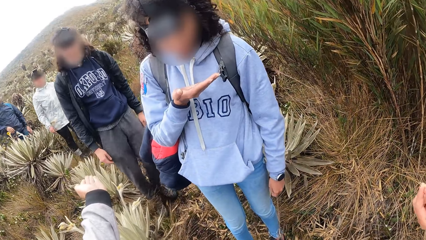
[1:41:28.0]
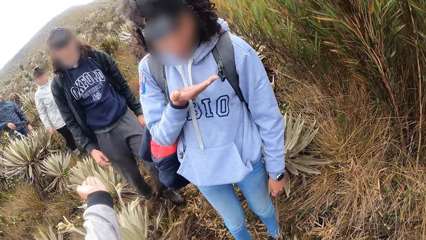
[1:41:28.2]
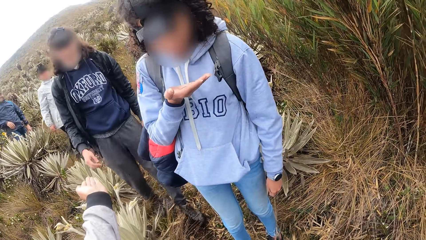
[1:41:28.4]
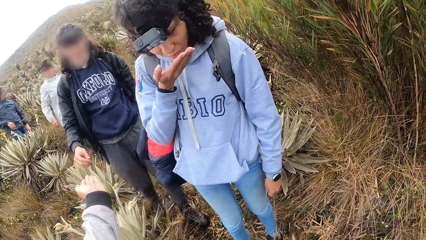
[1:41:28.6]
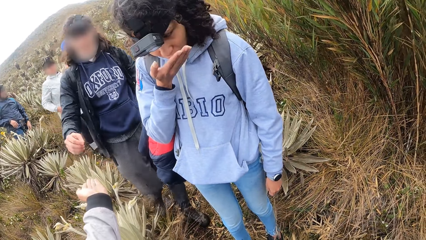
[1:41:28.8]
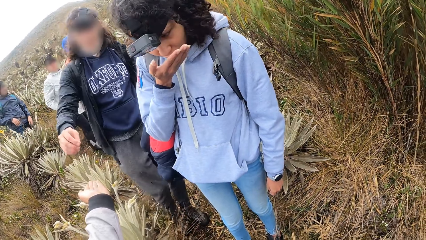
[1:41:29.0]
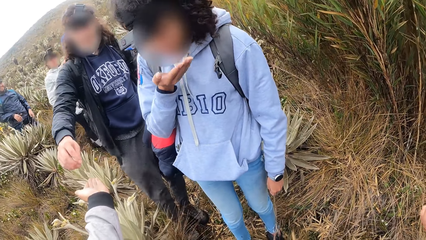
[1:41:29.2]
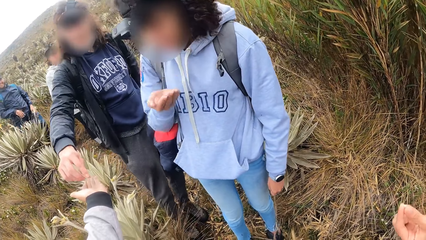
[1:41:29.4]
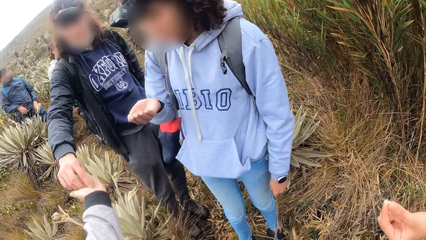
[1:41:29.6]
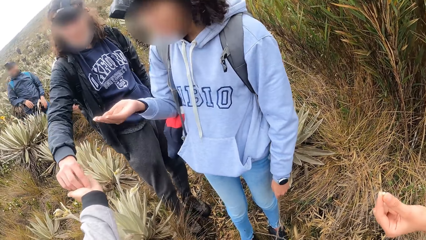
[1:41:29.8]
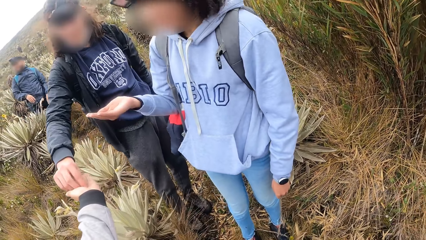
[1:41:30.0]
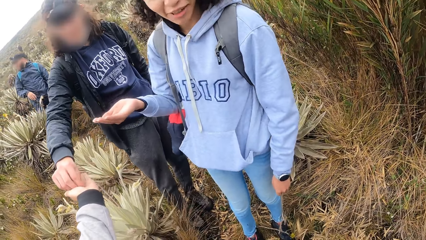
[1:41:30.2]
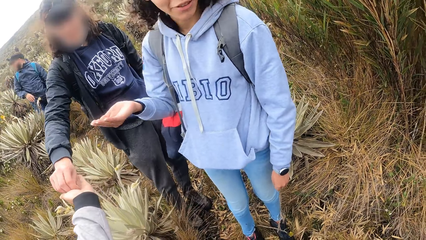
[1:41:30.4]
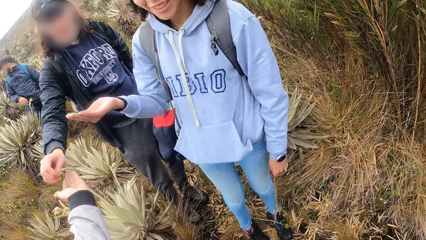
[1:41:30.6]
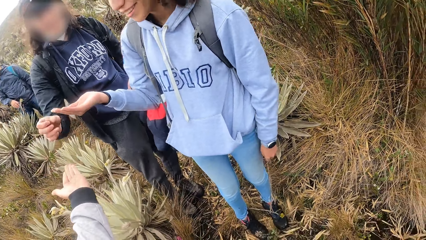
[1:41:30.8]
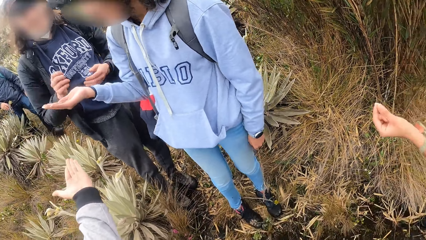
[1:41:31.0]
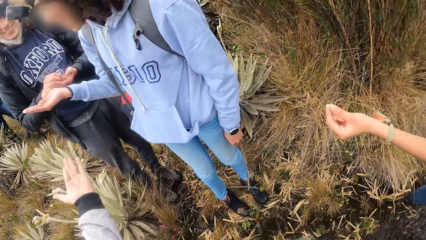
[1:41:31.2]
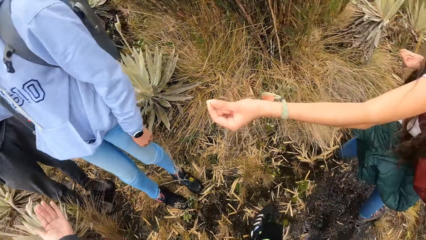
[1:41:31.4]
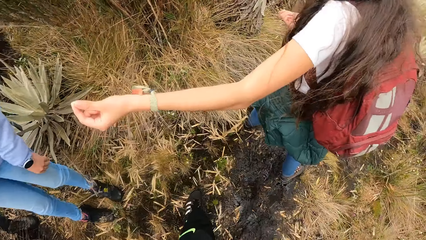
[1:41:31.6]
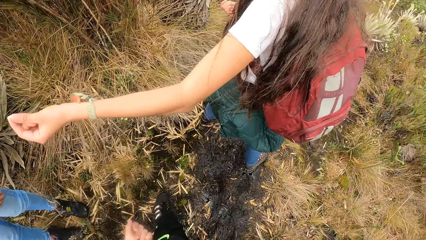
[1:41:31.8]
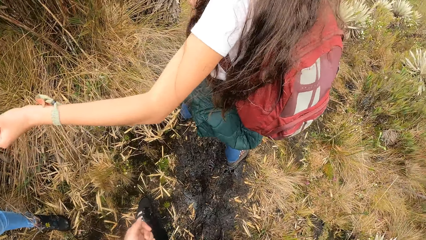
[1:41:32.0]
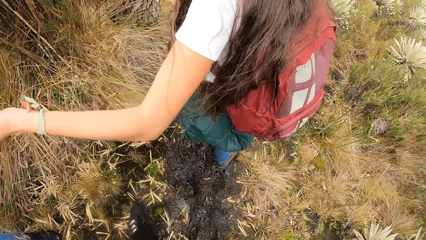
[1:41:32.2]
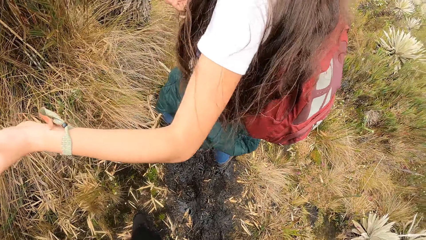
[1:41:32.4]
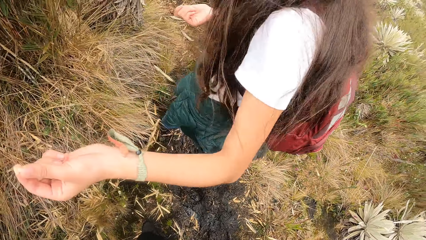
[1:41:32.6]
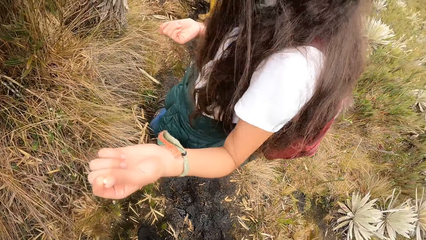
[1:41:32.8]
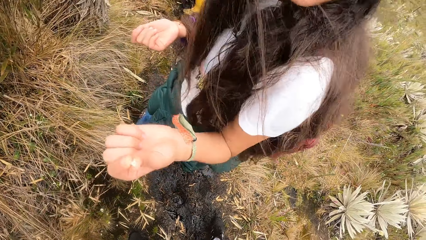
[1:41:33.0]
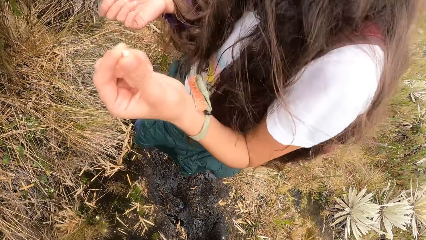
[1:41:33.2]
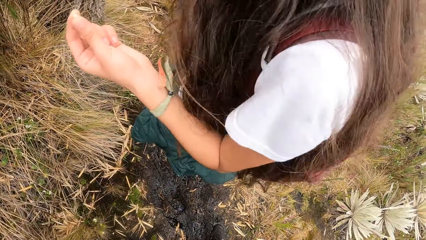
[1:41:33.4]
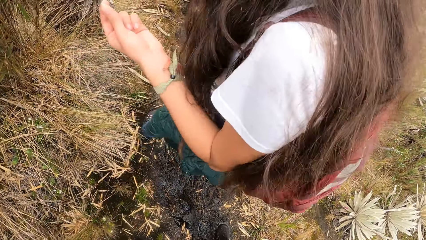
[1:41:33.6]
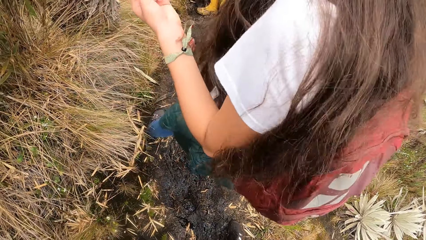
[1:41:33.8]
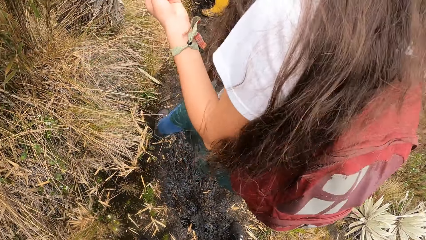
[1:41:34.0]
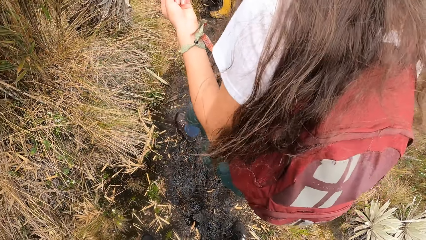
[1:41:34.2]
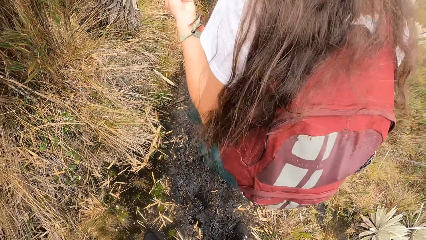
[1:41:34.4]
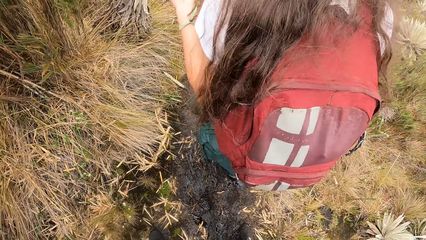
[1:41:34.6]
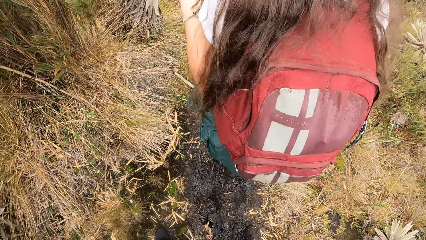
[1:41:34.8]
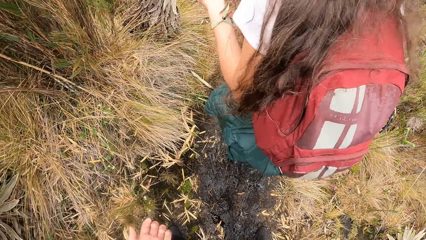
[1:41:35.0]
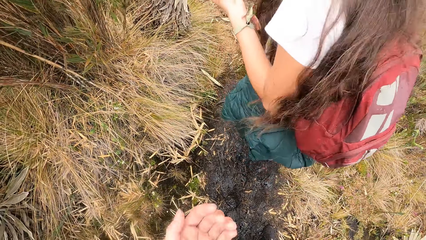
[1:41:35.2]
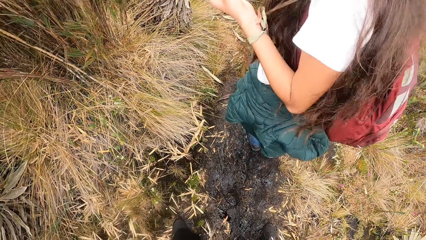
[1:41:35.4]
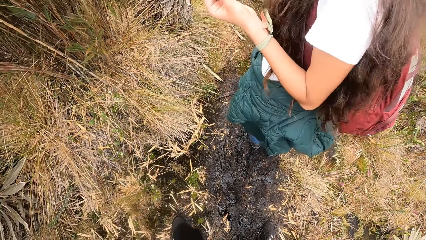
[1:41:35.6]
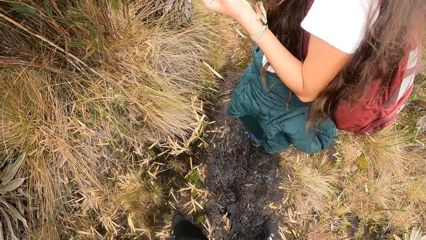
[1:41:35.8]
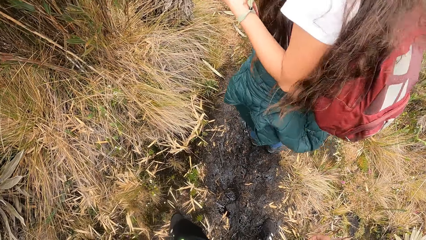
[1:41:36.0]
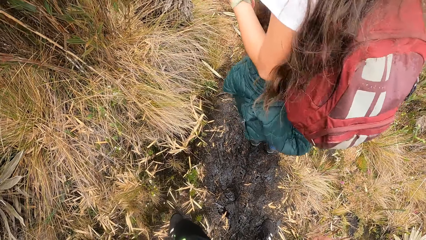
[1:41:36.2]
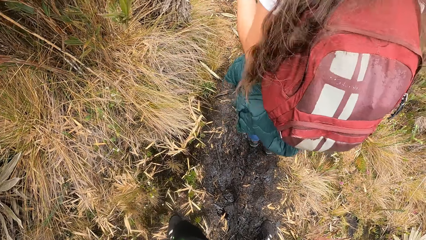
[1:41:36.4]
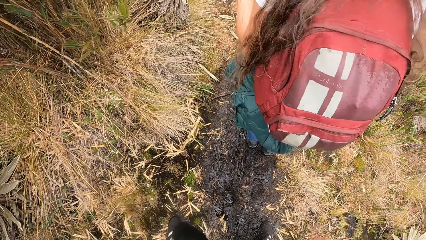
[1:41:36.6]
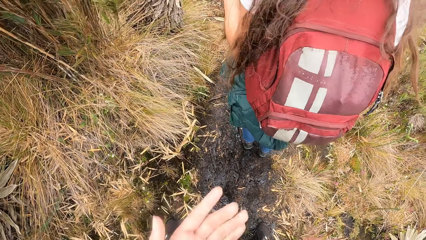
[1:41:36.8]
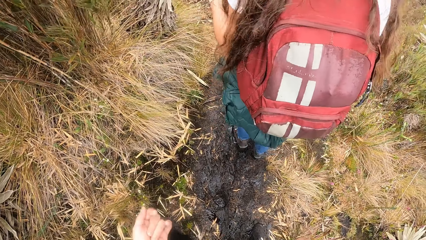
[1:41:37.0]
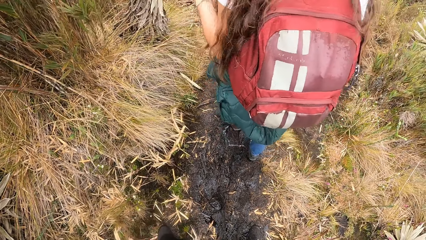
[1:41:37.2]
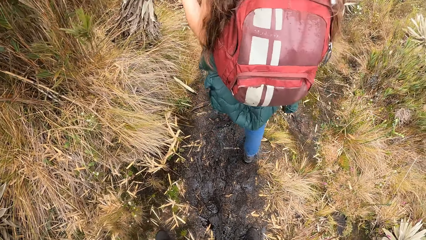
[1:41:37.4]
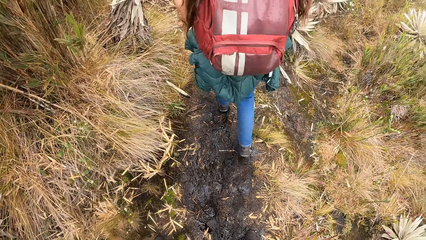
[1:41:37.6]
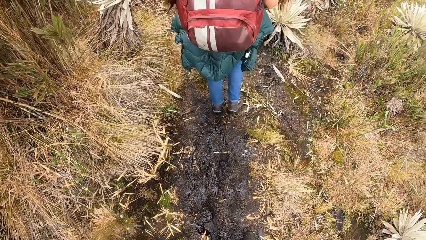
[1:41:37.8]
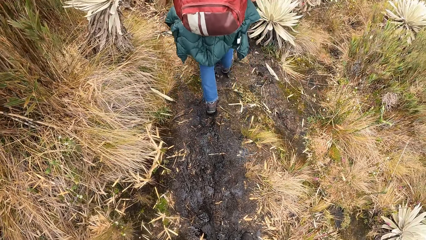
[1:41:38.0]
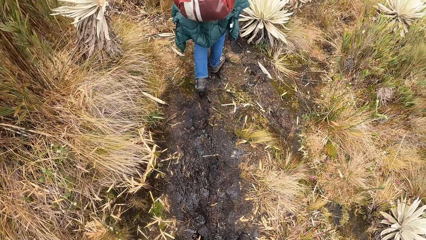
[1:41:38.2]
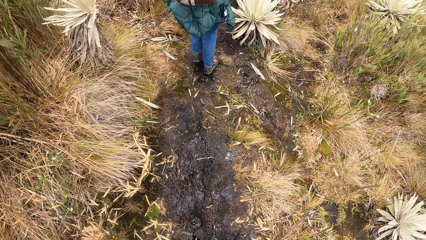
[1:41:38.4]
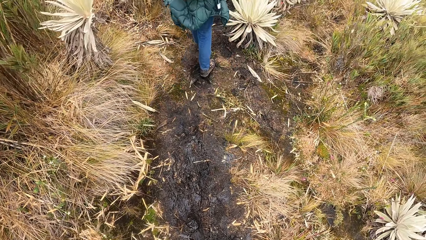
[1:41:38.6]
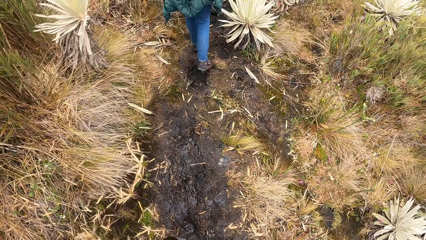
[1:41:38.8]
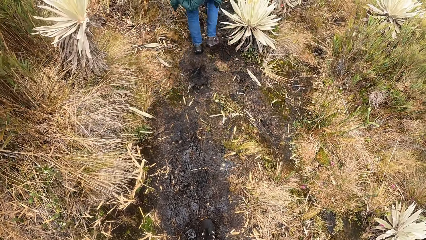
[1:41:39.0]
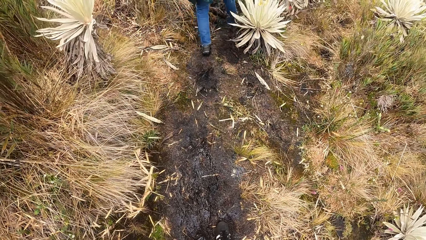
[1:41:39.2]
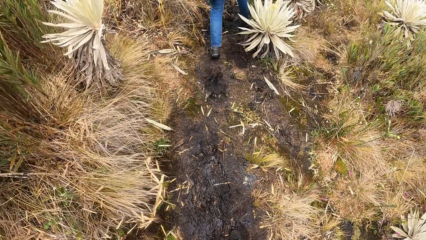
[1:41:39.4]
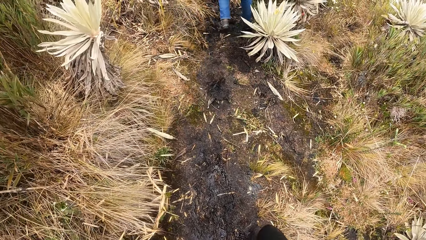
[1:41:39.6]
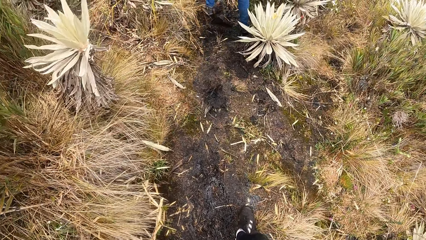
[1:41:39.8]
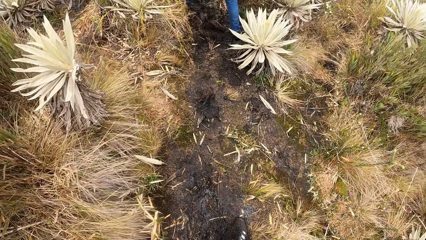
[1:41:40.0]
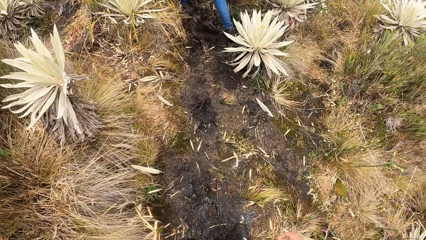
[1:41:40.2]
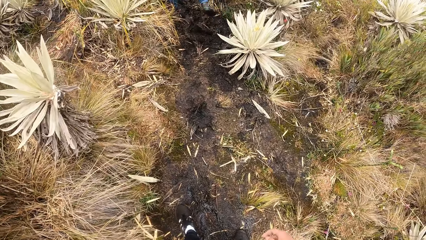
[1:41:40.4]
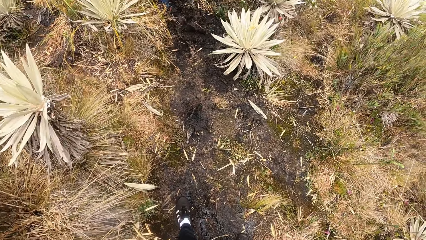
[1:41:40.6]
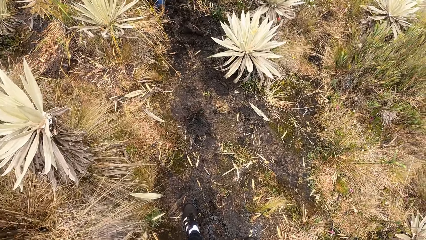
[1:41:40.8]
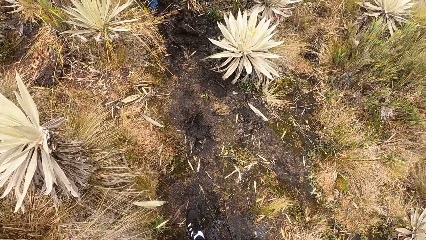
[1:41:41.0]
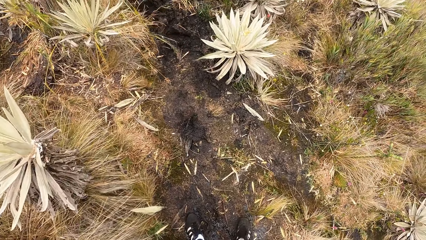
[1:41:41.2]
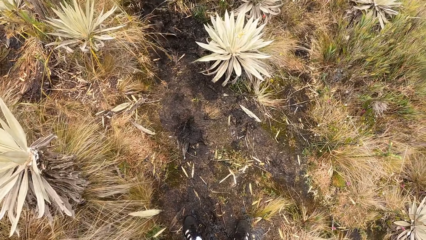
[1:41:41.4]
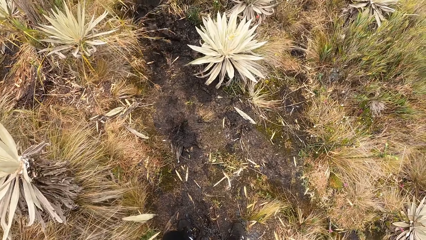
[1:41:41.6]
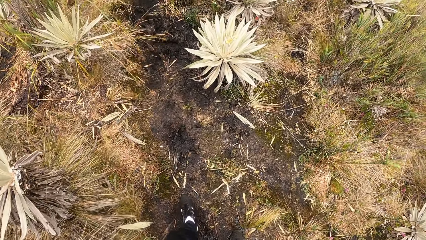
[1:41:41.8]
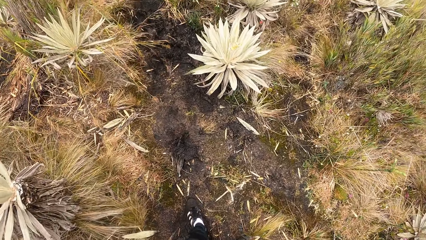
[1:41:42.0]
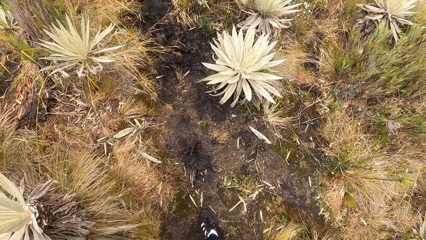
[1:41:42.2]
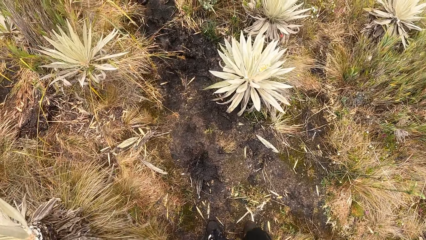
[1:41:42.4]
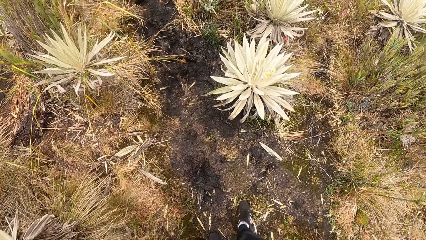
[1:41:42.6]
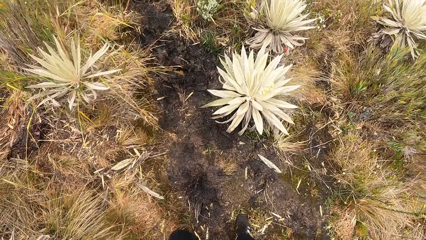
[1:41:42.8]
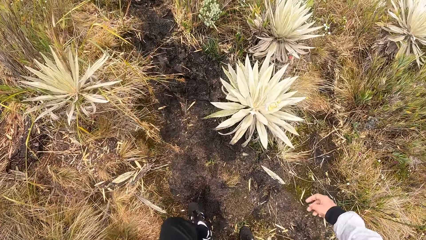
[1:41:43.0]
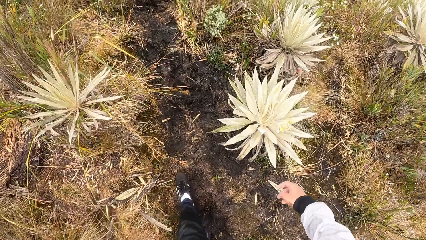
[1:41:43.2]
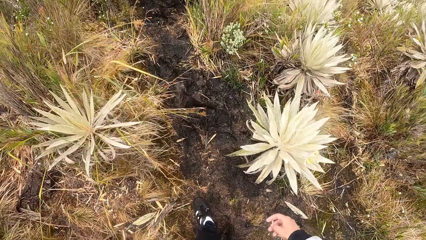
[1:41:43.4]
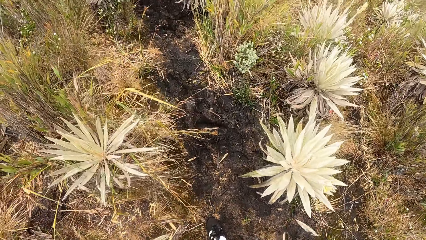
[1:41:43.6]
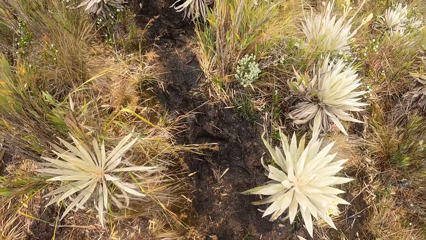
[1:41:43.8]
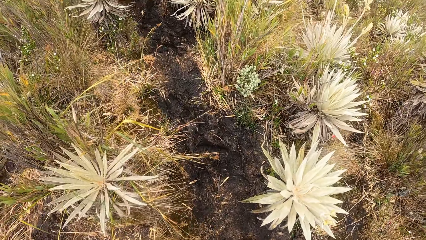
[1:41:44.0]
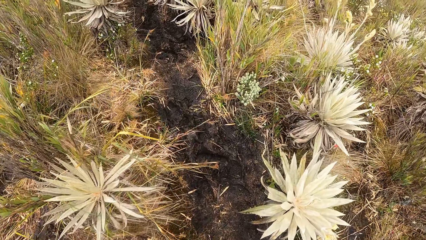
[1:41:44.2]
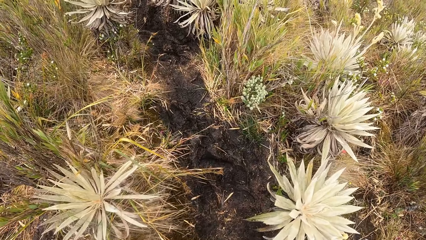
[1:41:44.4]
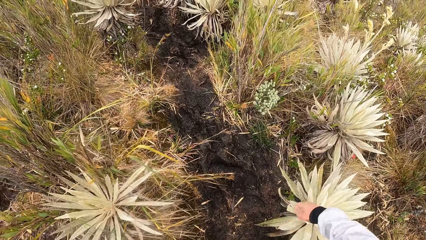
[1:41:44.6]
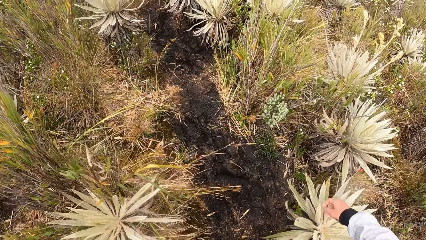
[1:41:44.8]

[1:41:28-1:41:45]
The woman interacts with the camera wearer, another woman and the man. The man picks the seed from the left hand of the camera wearer with his right hand. The other woman interacts with the camera wearer, the man and the first woman. The camera wearer hands the man something. The man passes the seed from his right hand to his left hand. The camera wearer interacts with the first woman. The first woman walks down the pathway in the field. The camera wearer walks down the pathway in the field.
